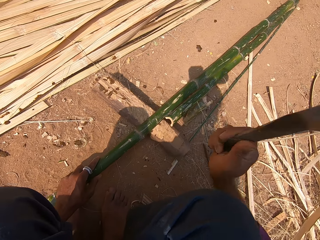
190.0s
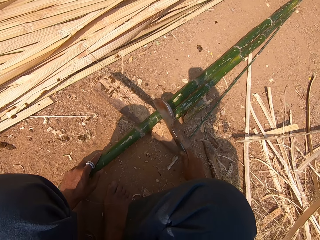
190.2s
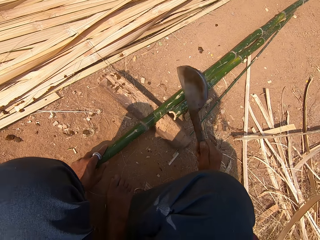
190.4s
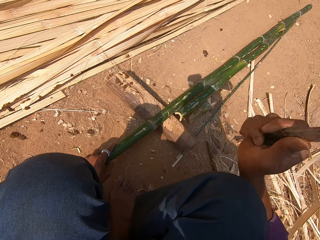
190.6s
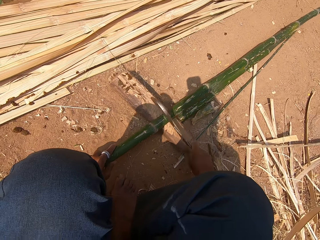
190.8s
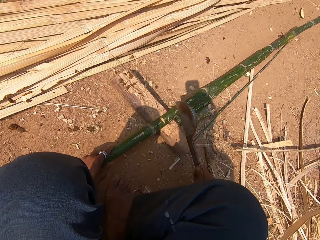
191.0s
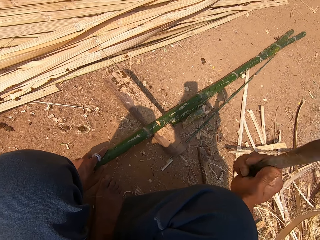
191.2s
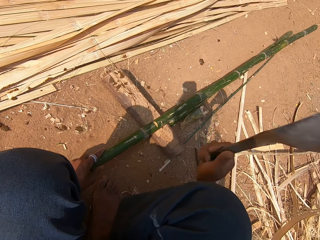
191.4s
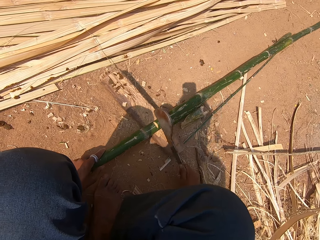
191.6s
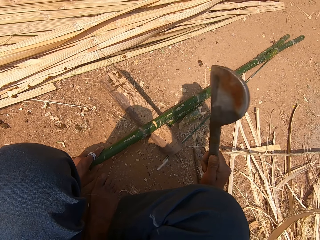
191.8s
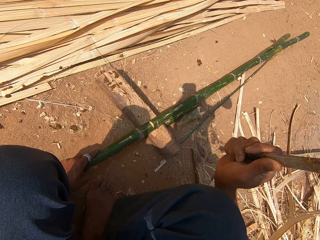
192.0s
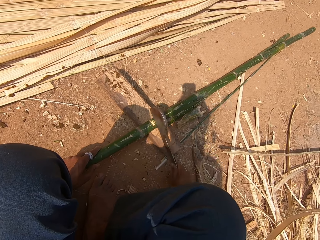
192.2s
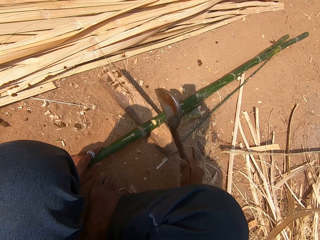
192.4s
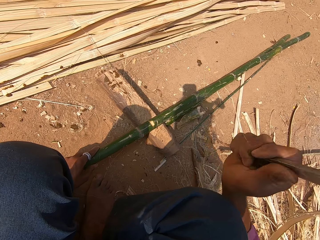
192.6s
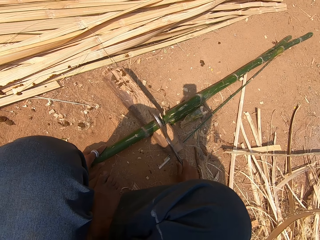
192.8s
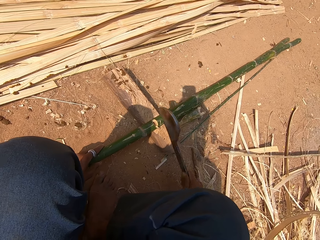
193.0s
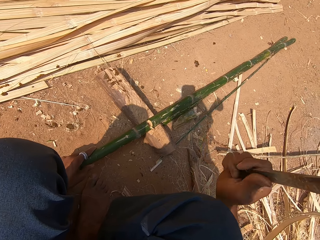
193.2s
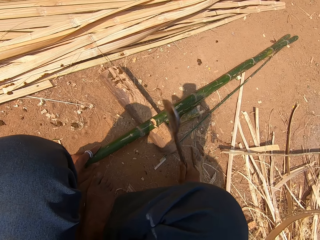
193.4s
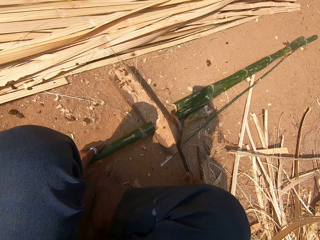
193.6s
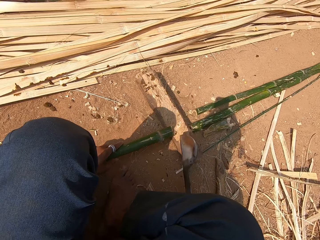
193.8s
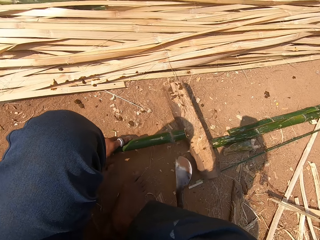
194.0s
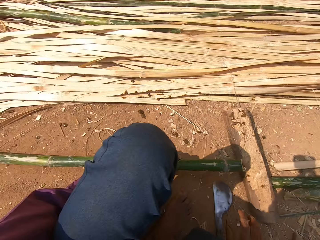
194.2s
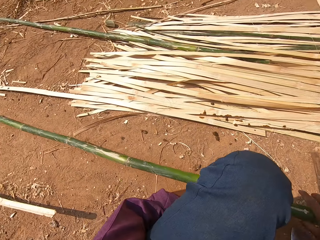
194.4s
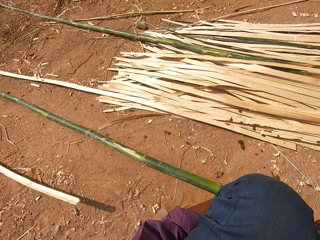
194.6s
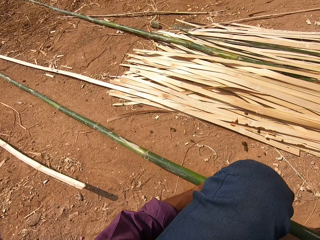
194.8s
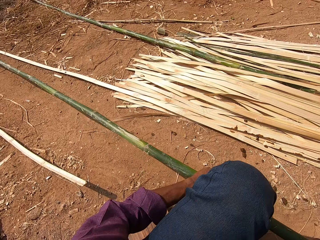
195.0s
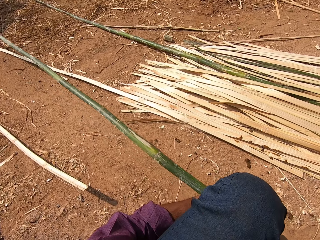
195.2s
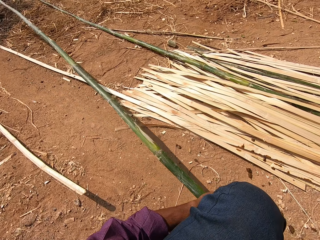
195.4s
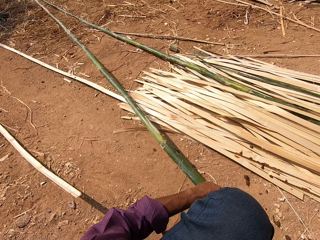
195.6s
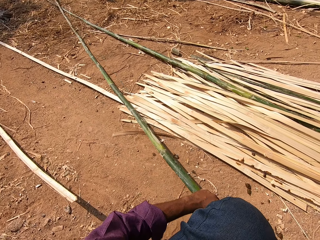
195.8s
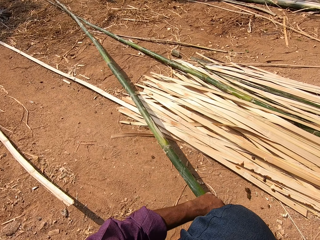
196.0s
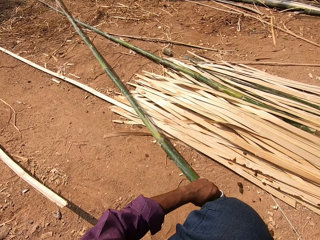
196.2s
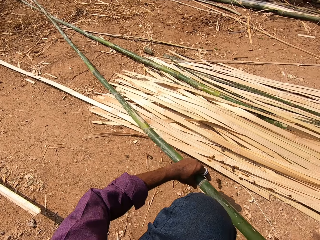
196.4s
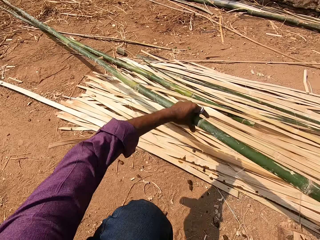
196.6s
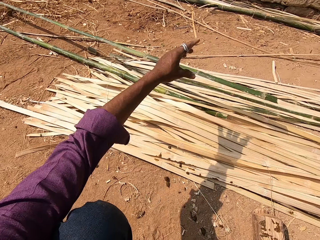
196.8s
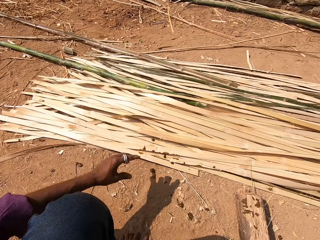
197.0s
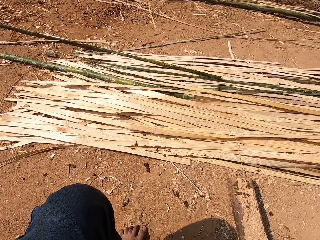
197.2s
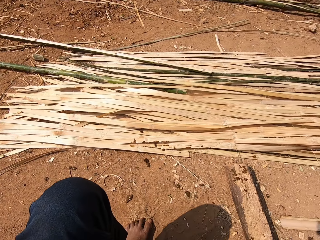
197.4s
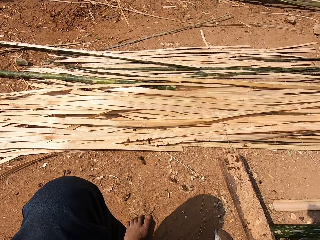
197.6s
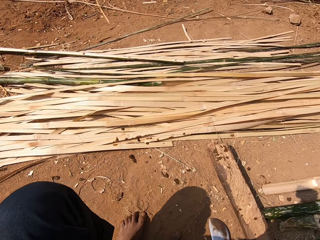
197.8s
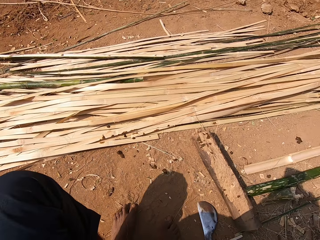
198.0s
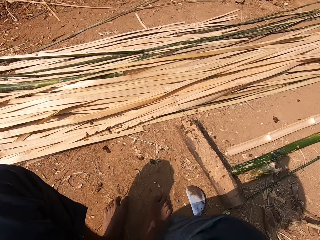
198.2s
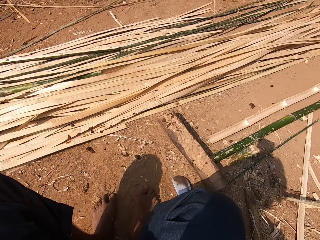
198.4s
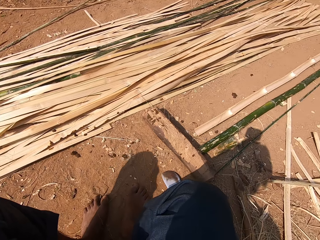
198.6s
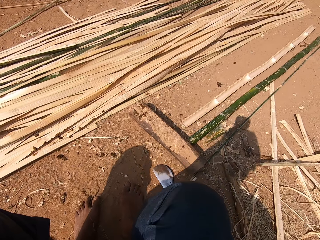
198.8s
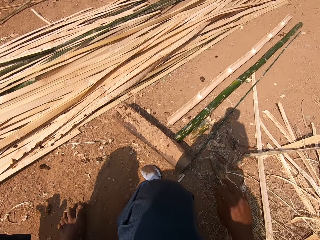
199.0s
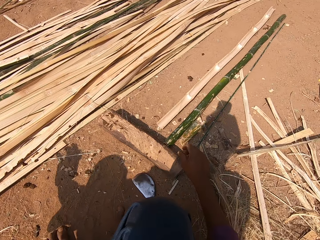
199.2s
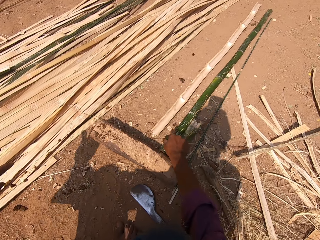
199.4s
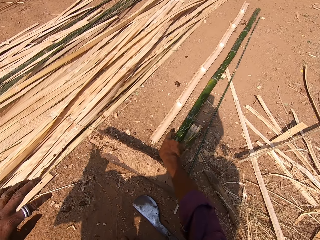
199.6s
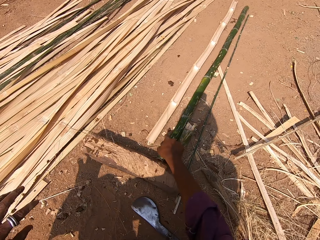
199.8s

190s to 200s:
The camera wearer looks around. They throw the bamboo stick. They look around.

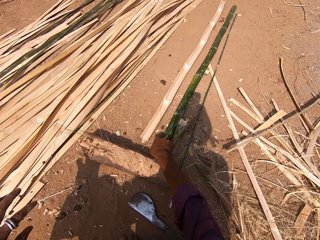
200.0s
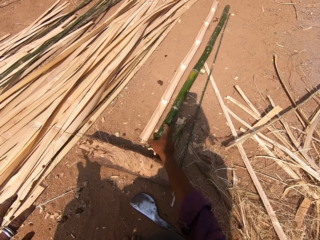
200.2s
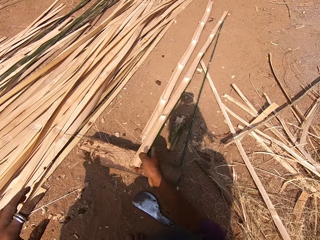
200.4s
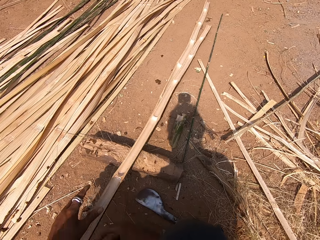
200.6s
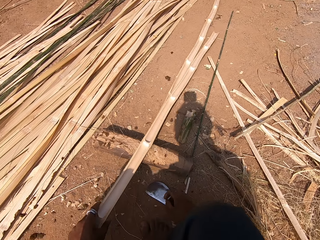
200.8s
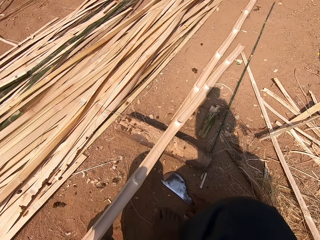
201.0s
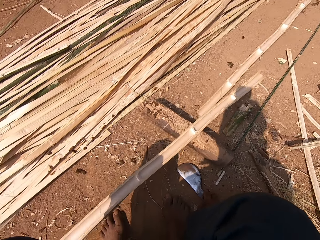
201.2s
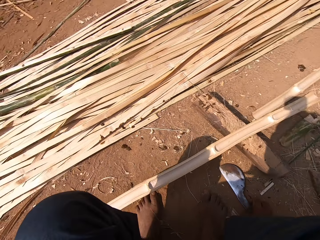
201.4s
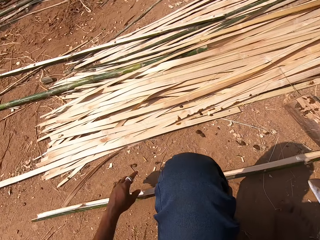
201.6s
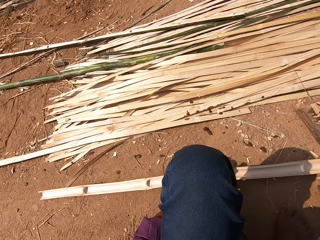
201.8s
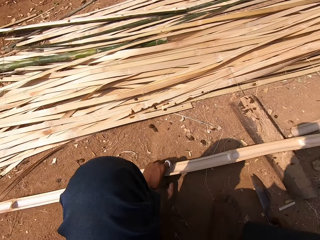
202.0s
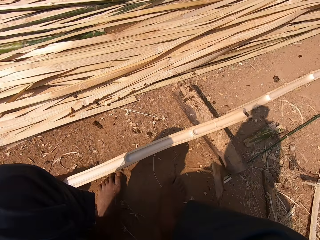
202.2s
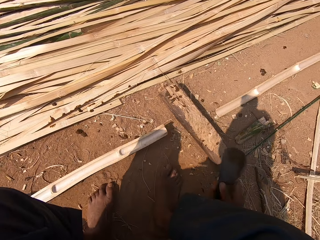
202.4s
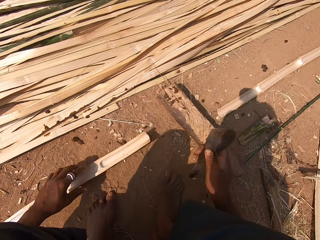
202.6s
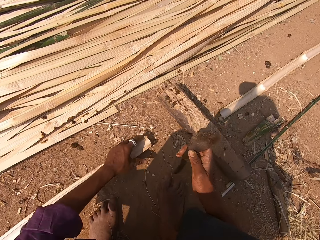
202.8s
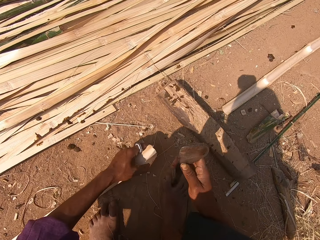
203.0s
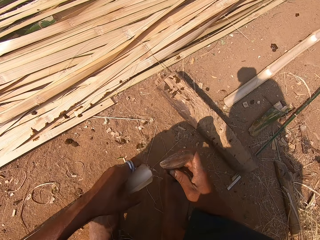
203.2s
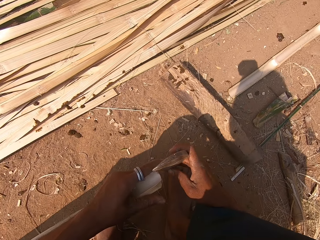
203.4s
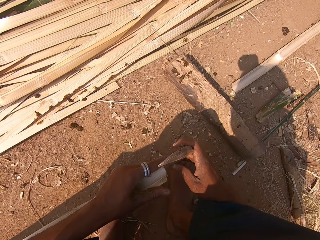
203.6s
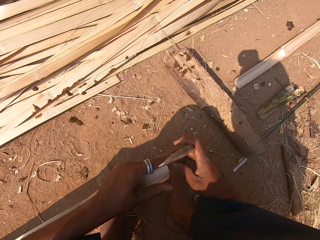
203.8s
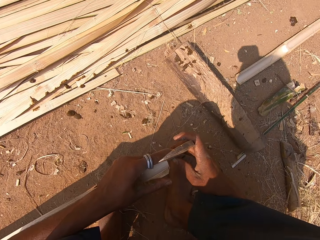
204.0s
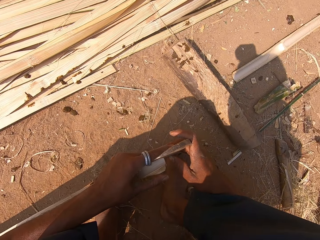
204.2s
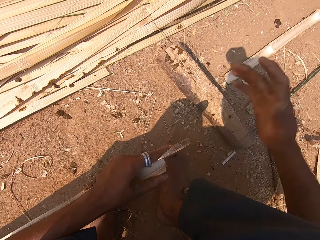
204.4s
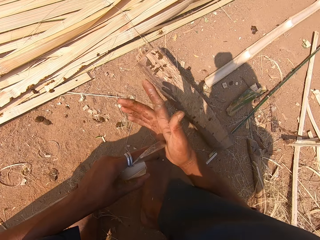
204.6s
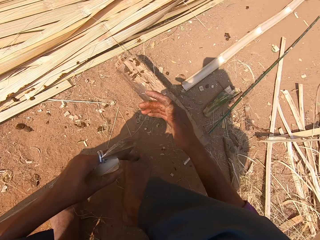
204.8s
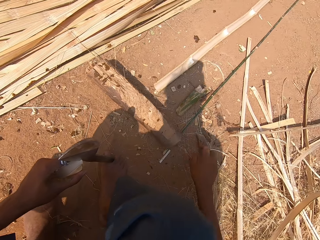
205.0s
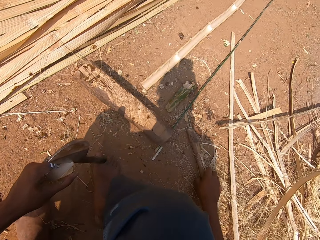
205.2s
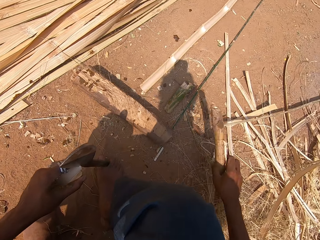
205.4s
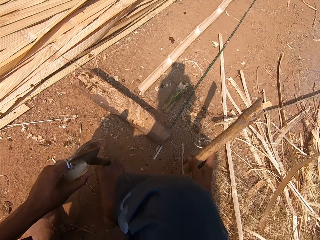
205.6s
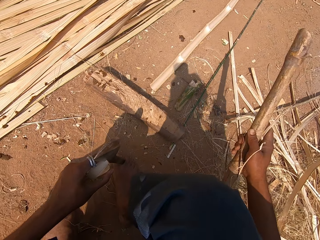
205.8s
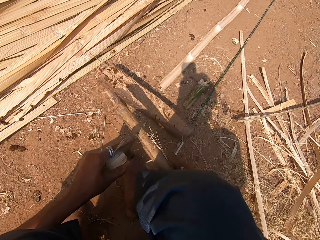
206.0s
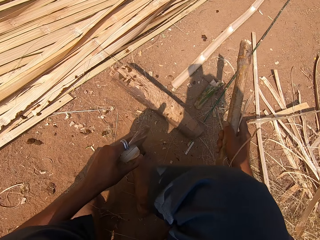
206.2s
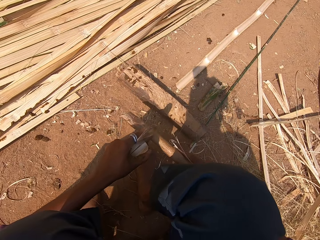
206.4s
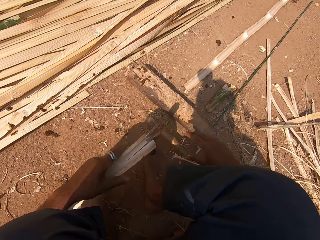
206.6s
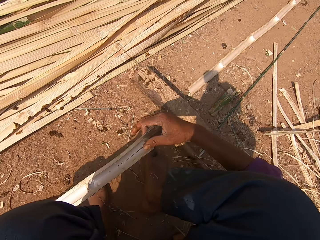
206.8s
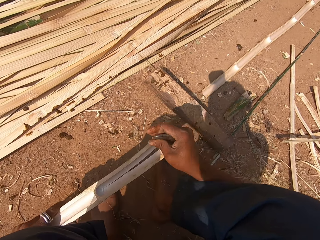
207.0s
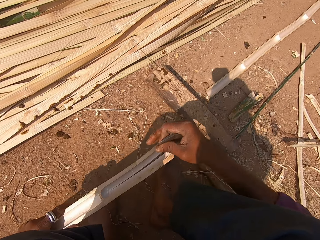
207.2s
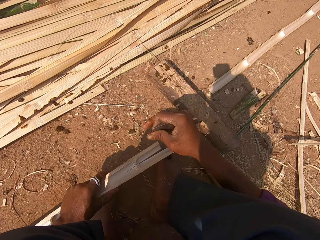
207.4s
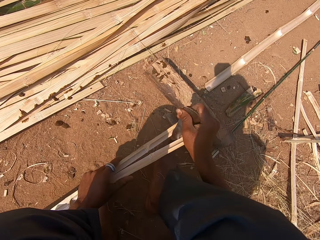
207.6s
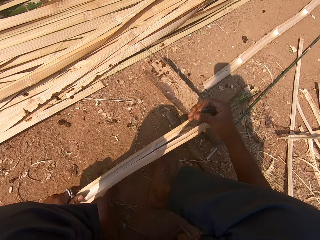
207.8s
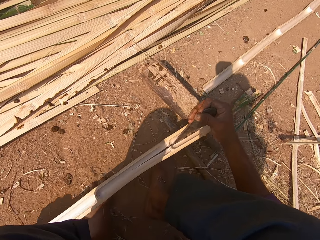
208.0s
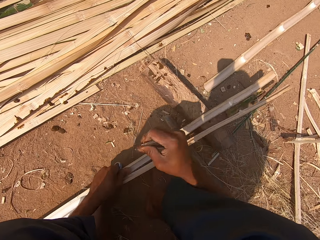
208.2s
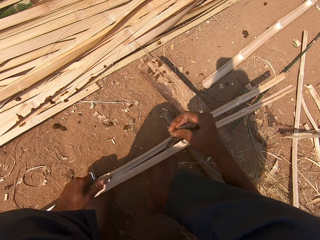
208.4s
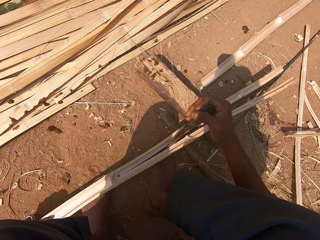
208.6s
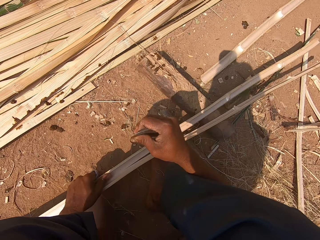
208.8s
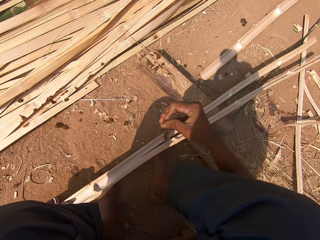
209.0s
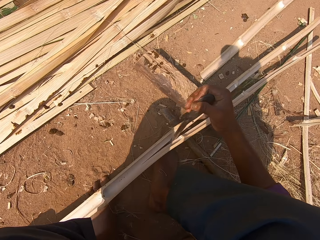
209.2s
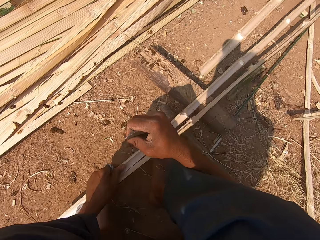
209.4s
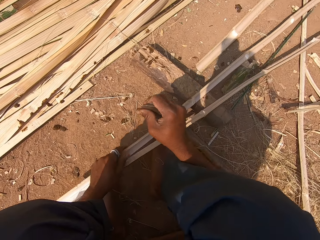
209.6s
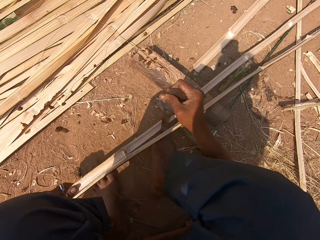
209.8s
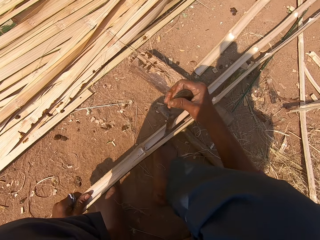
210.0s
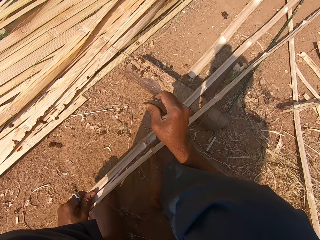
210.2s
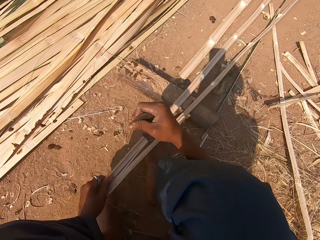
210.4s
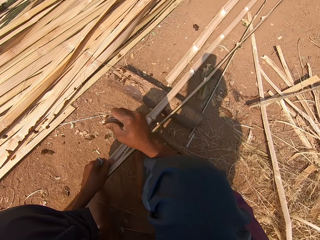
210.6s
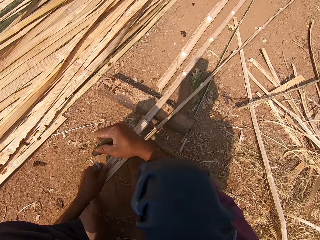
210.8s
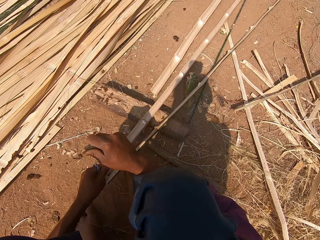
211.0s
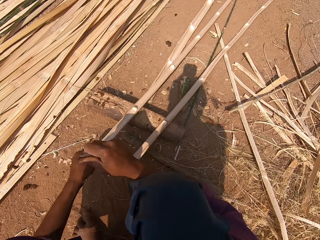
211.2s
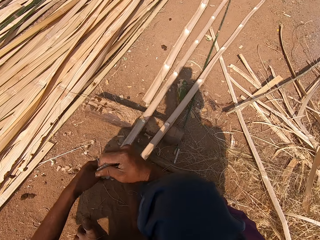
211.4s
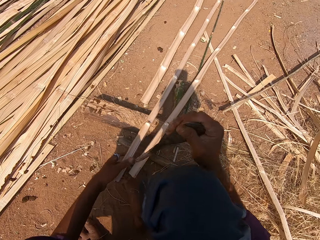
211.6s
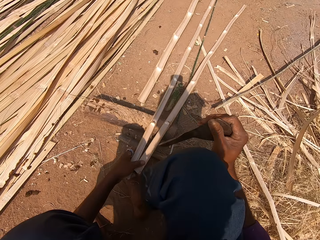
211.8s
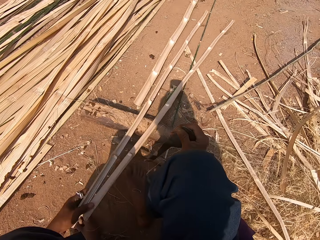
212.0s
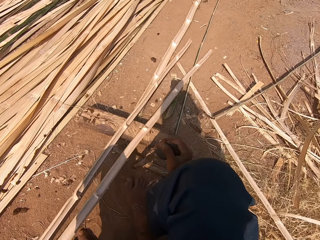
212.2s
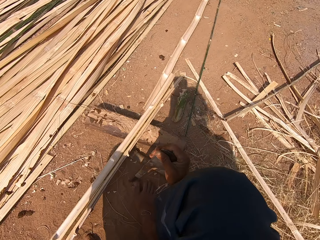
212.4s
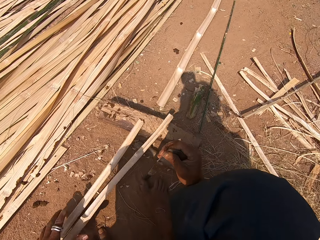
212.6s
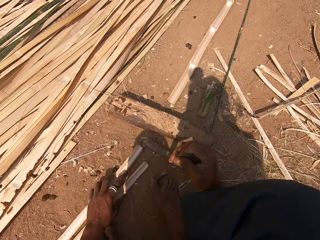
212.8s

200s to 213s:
The camera wearer picks up the bamboo stick from the ground. They put the bamboo stick on the log, pull the bamboo stick, and look around. They cut the bamboo with the machete. They pick up the bamboo from the ground. They hit the machete with the bamboo. They cut the bamboo with the machete.
